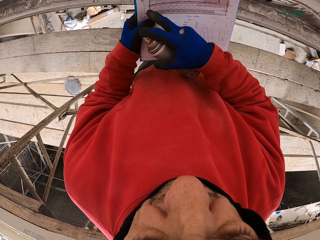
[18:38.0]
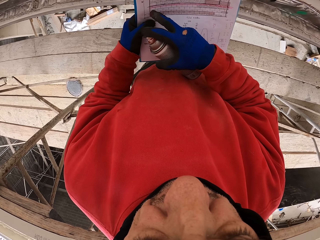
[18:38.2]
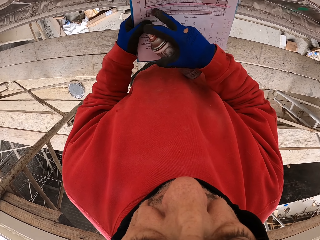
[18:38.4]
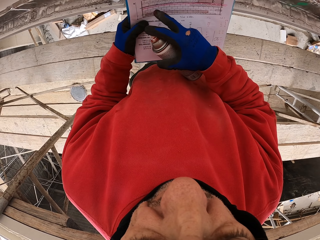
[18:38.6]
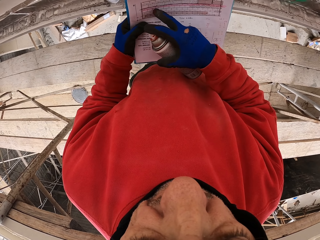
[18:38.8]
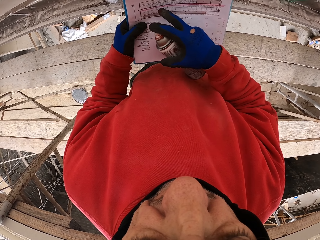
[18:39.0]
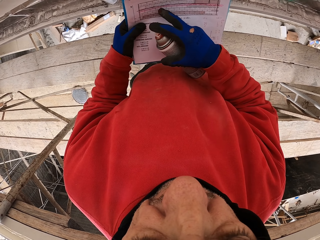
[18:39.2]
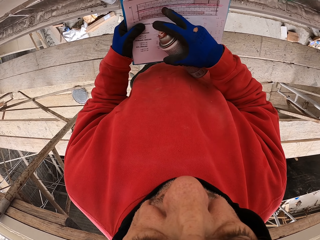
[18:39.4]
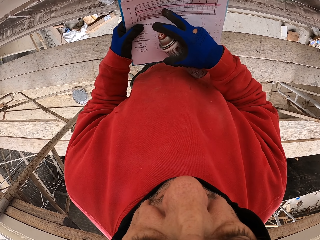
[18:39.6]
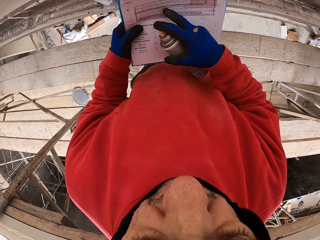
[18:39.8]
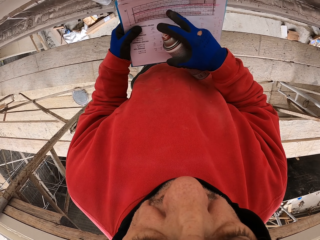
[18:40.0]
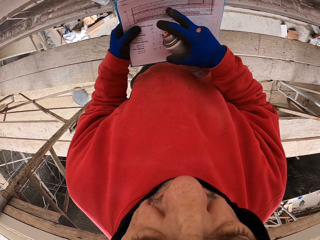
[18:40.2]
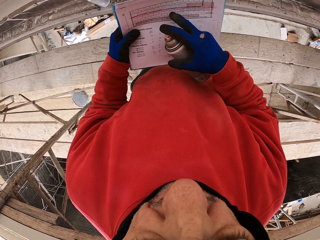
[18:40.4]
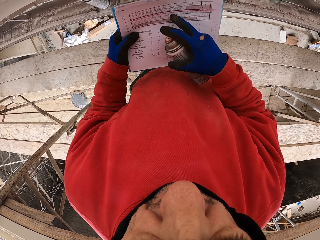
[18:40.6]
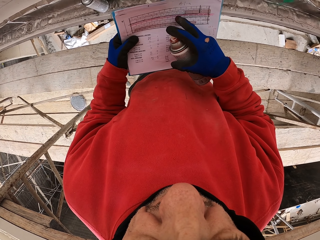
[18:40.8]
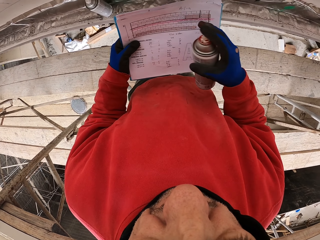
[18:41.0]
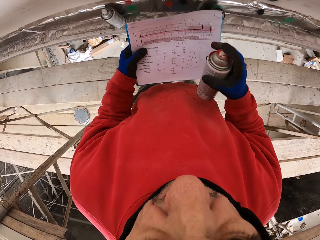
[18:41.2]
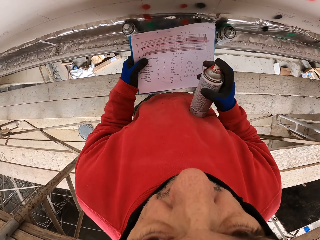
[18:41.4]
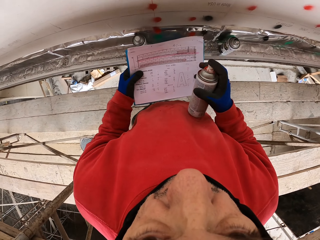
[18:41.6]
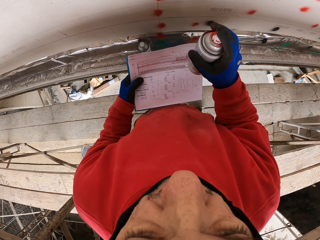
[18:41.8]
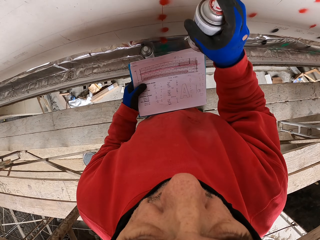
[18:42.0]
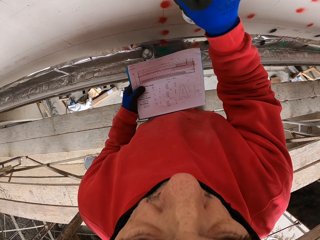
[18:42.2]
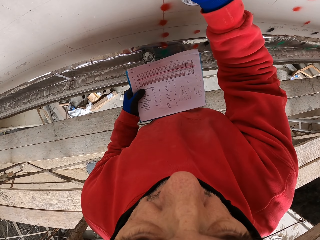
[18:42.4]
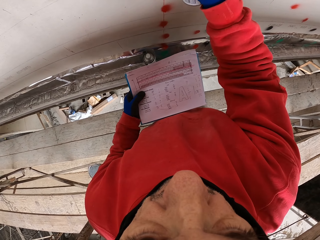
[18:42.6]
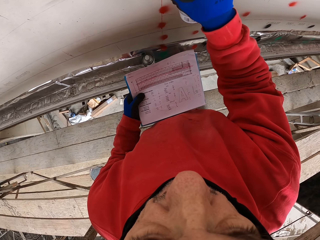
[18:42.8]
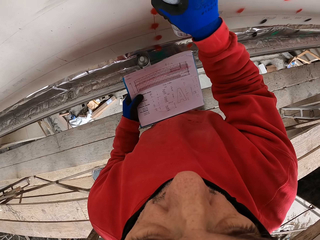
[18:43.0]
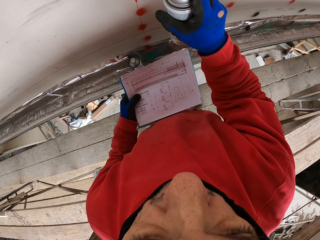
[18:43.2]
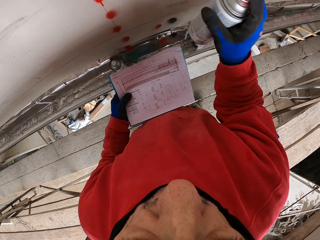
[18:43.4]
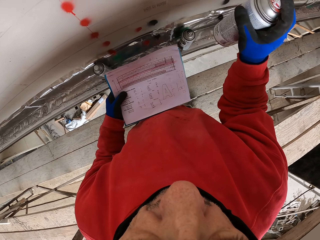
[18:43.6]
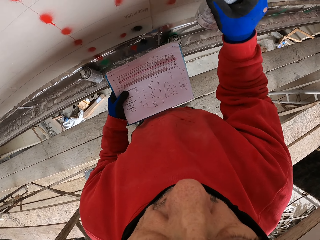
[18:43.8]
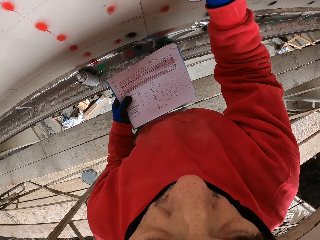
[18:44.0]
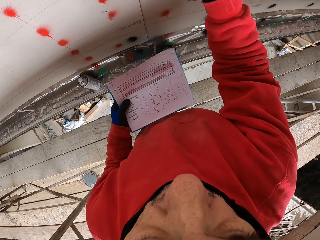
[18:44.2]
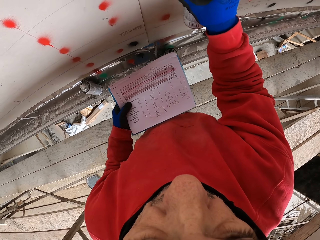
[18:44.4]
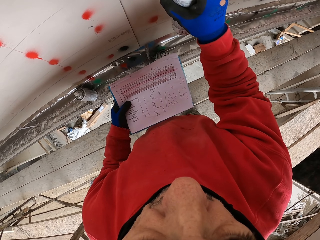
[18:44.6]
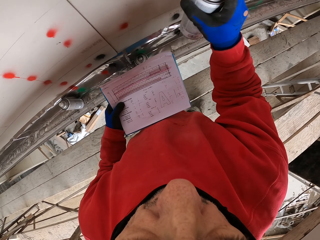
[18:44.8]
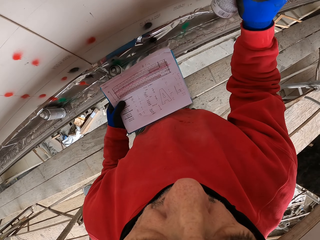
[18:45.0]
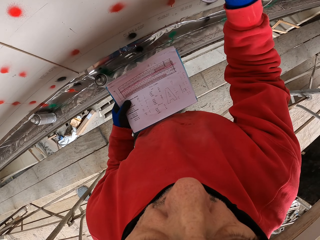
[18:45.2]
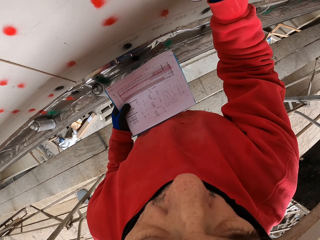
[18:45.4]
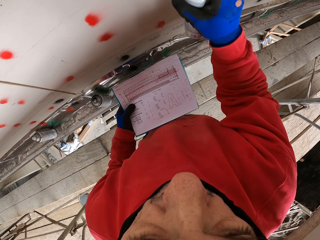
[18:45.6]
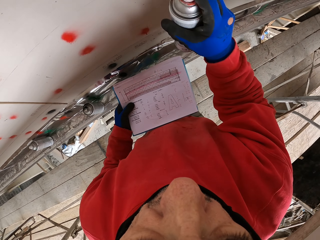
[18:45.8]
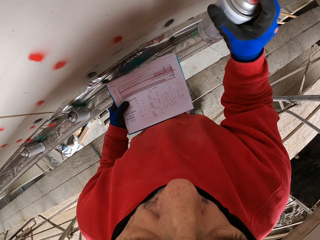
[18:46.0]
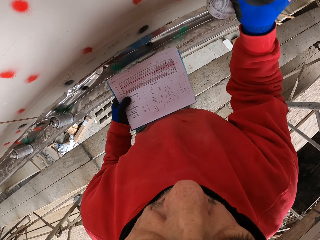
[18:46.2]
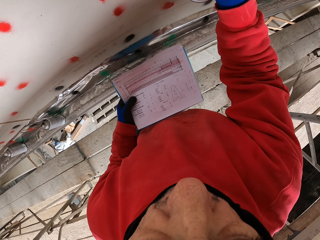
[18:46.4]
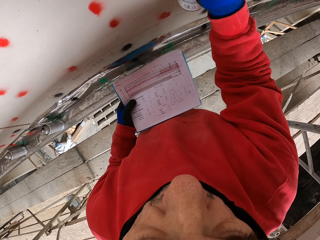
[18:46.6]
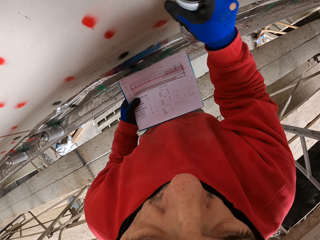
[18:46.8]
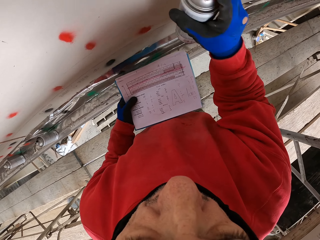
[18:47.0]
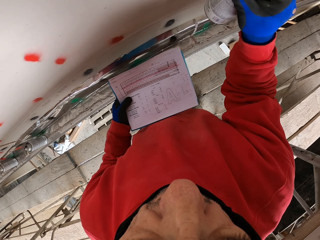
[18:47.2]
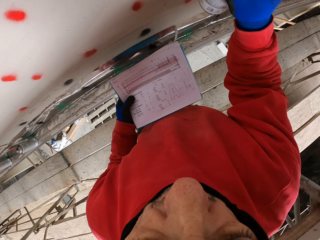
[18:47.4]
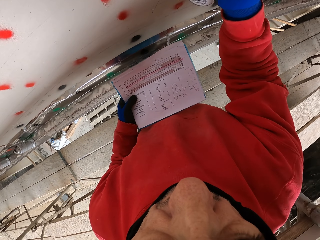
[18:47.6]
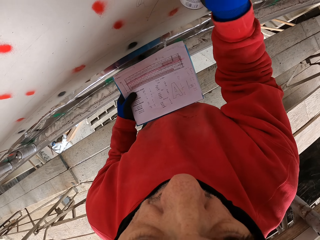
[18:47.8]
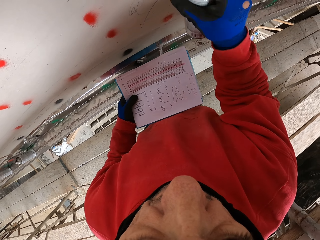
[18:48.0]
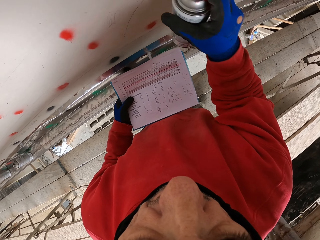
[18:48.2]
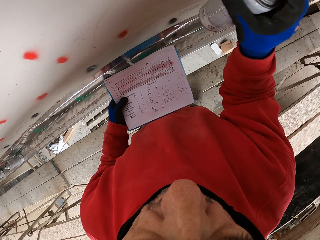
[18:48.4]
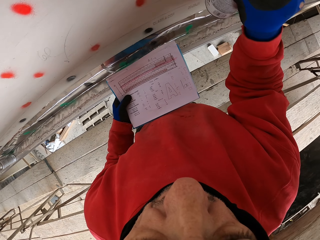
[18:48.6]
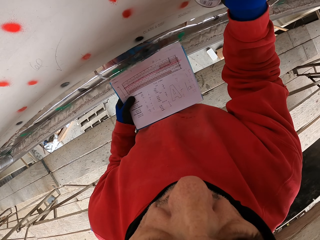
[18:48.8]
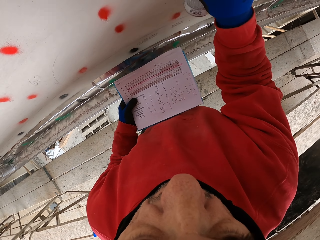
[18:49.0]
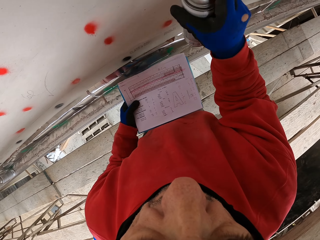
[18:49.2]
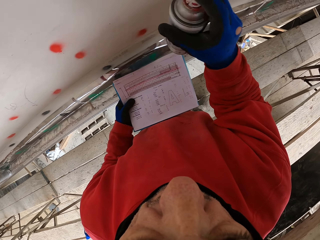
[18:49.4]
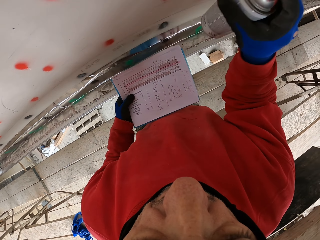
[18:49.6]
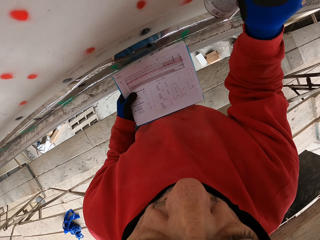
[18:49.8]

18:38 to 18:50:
The camera wearer counts. They spray the wall and walk.

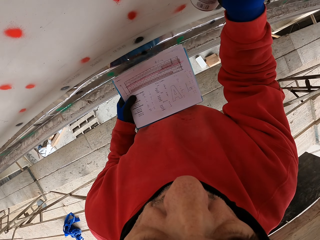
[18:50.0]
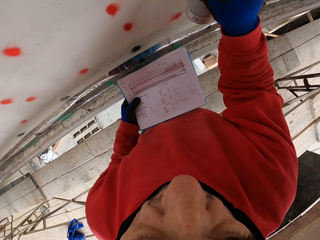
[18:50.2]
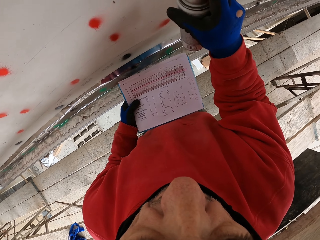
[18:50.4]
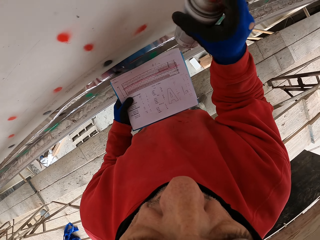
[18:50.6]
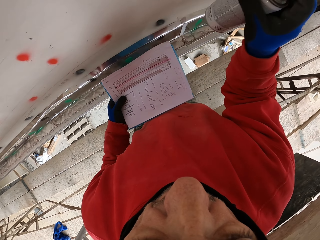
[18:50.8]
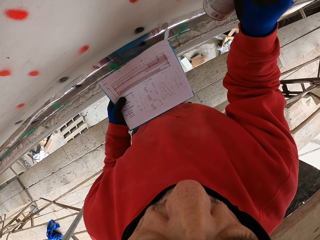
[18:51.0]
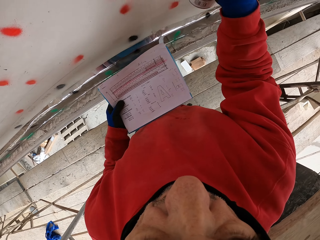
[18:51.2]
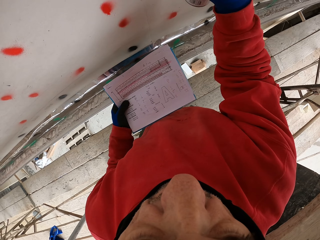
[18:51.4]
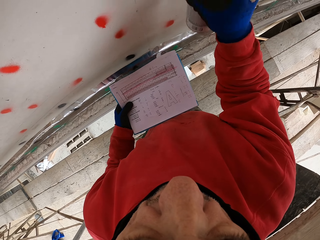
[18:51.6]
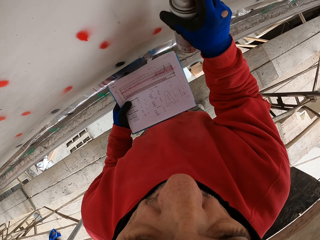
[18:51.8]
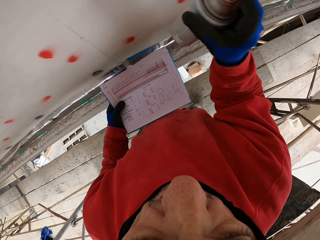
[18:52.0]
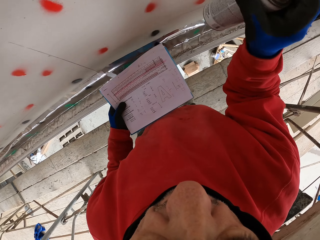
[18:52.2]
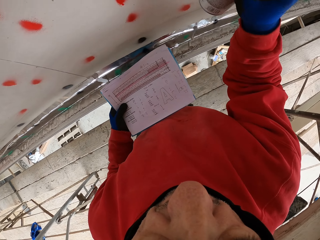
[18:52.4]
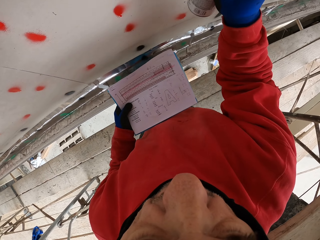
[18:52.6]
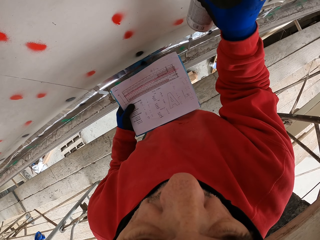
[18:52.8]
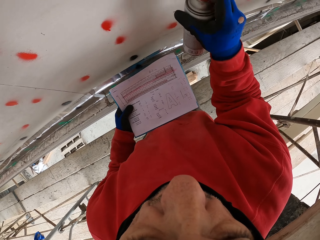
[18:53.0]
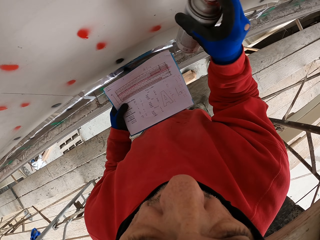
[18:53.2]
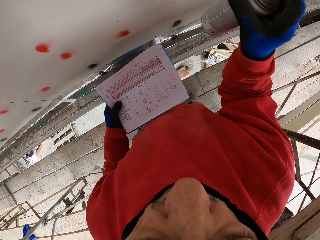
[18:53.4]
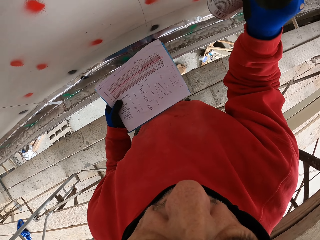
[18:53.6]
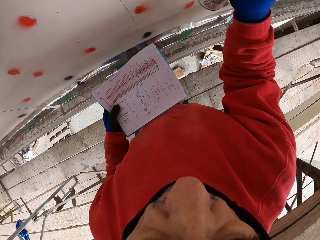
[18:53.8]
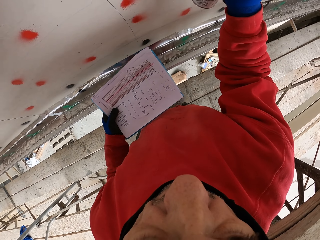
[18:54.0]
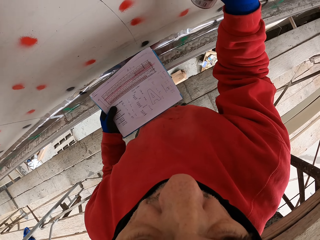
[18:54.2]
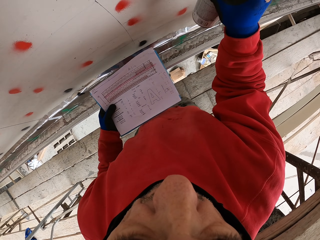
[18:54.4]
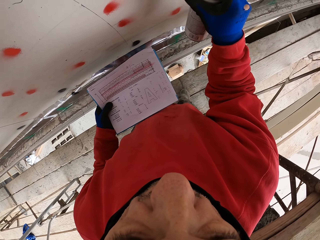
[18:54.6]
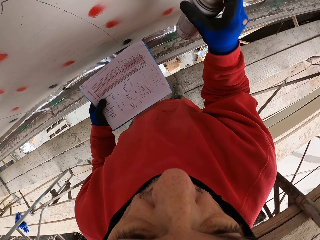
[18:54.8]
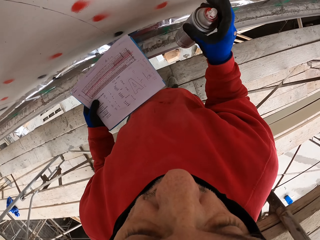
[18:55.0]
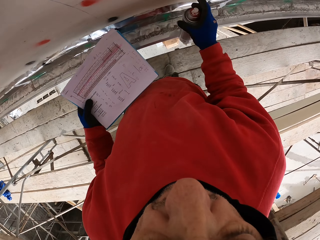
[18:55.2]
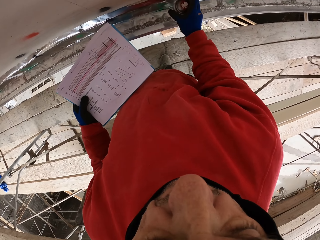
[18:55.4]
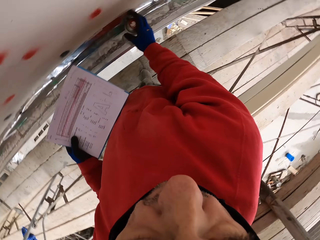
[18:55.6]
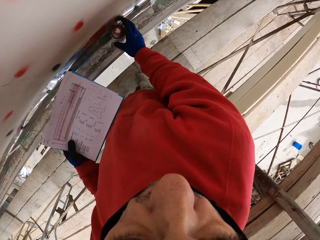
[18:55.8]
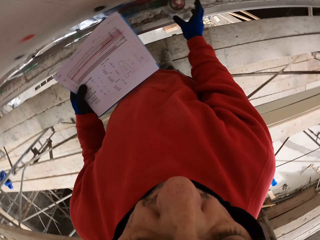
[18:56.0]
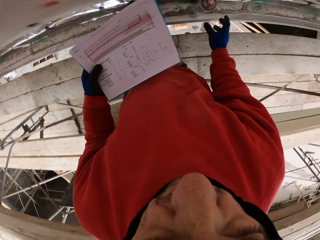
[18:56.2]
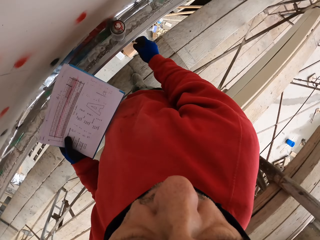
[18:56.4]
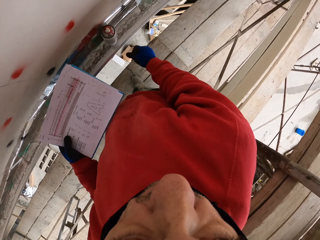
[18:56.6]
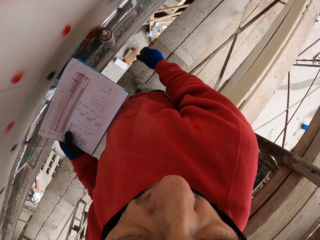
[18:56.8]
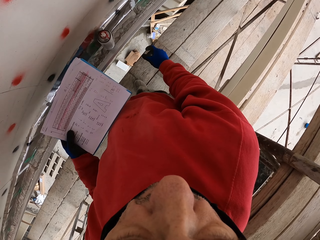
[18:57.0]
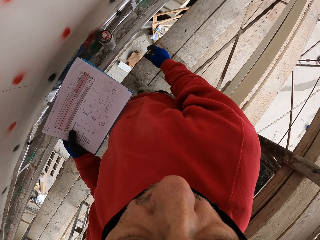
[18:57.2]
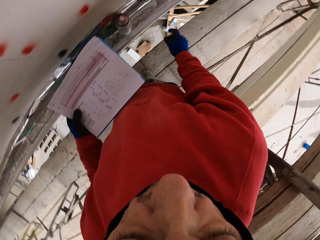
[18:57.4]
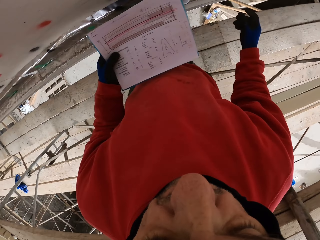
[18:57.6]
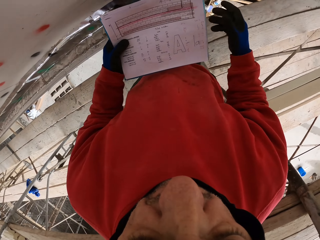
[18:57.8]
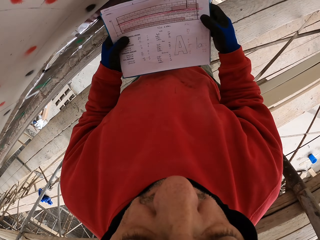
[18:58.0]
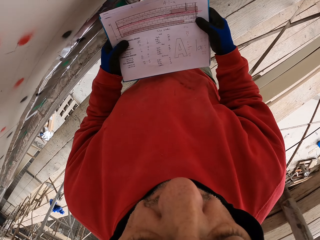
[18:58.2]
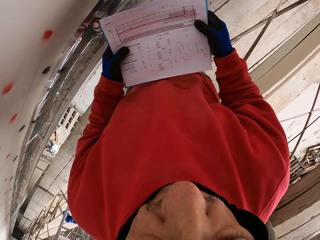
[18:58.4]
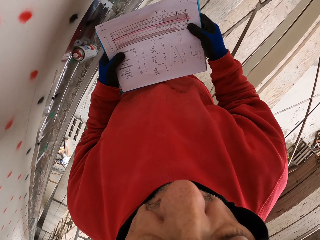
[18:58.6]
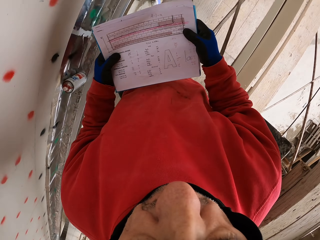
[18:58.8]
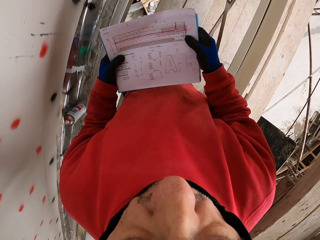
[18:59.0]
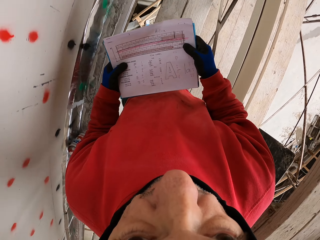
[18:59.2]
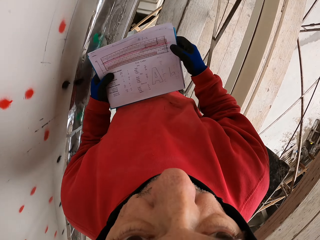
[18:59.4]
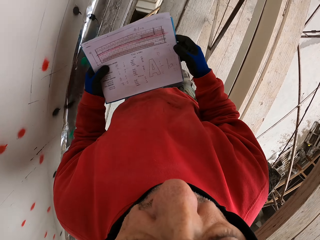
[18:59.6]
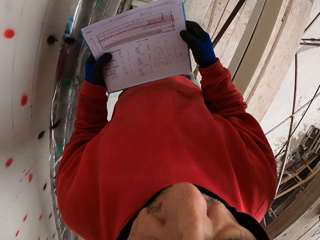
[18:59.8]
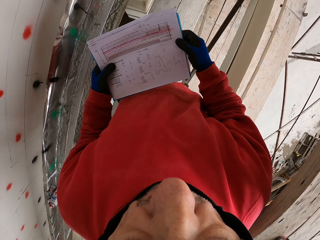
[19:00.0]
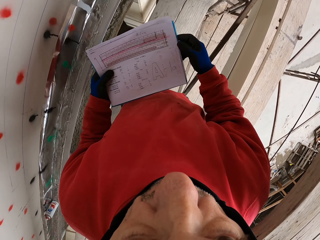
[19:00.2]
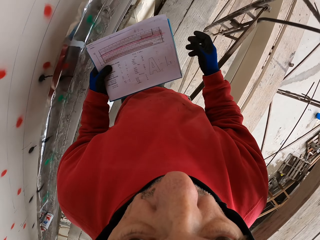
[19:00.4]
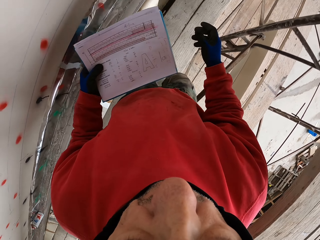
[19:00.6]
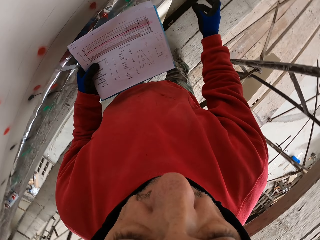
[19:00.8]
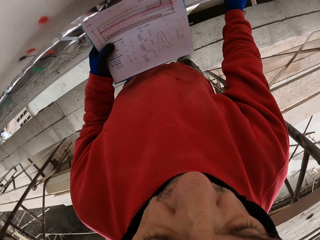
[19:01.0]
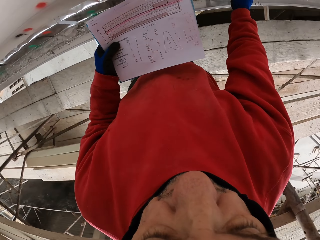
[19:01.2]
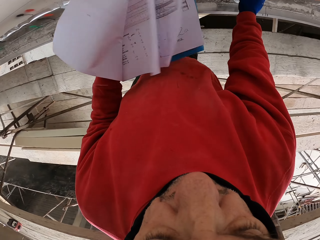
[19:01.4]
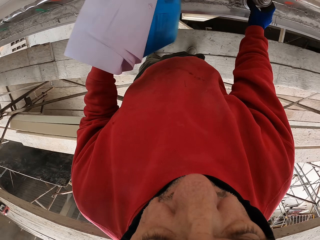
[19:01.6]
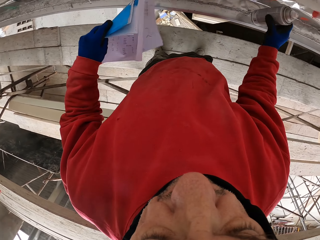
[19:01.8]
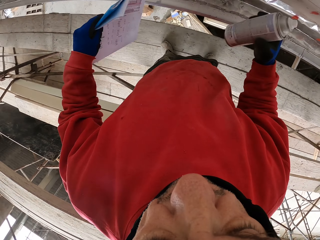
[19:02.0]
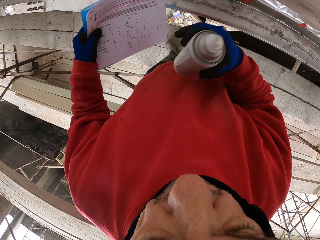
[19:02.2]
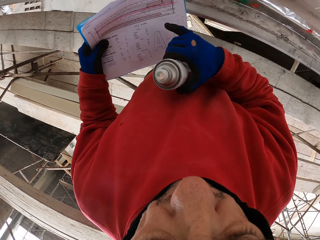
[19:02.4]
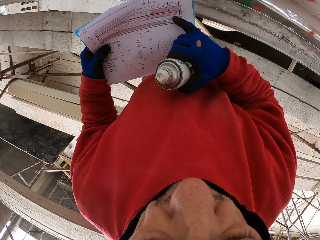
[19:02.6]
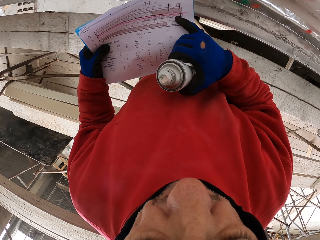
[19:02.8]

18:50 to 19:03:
The camera wearer puts the spray paint down and looks around. They walk around the corridor, look at the book, and hold the book. They pick up the spray paint and read the book.
